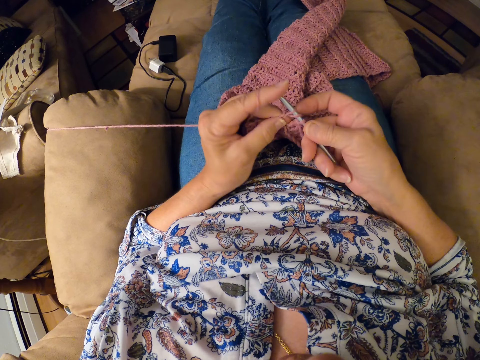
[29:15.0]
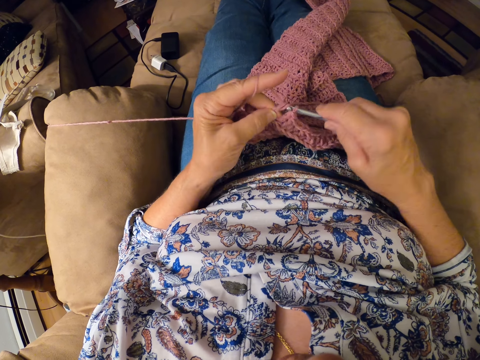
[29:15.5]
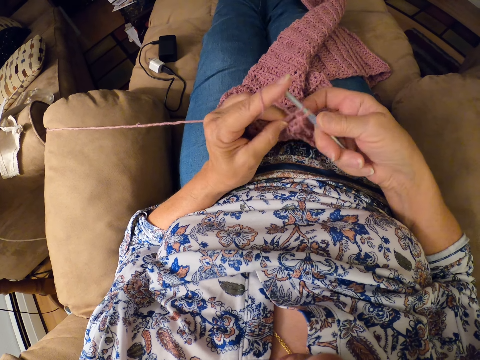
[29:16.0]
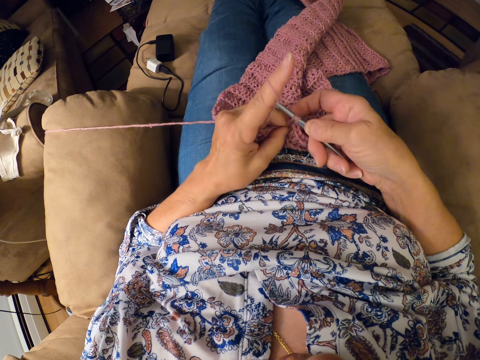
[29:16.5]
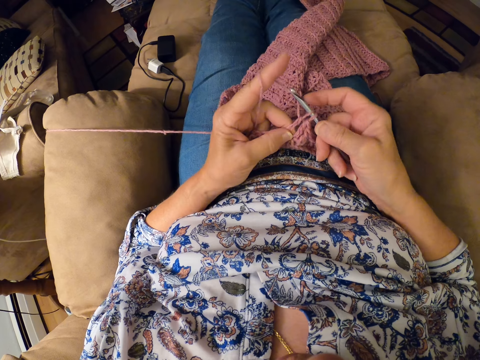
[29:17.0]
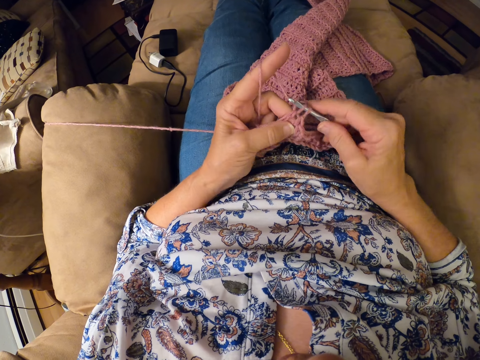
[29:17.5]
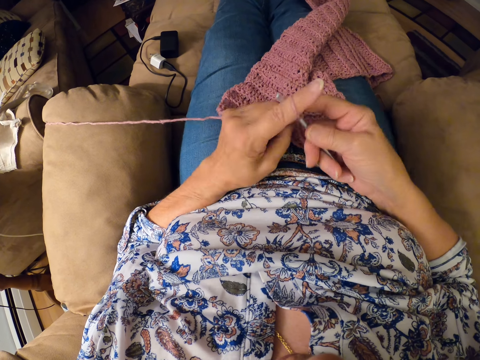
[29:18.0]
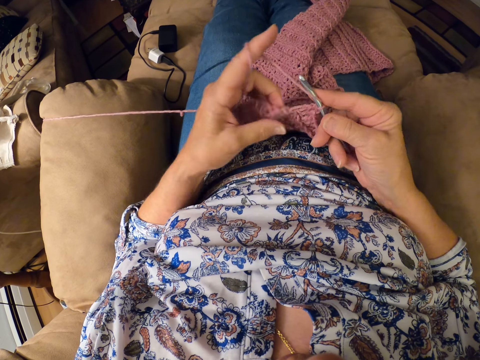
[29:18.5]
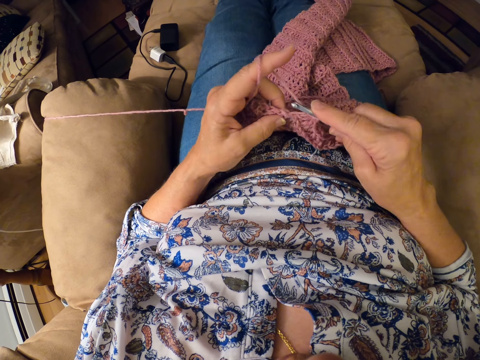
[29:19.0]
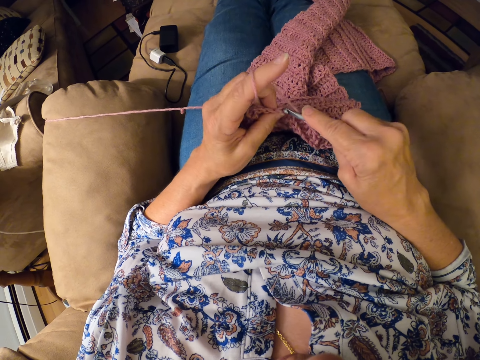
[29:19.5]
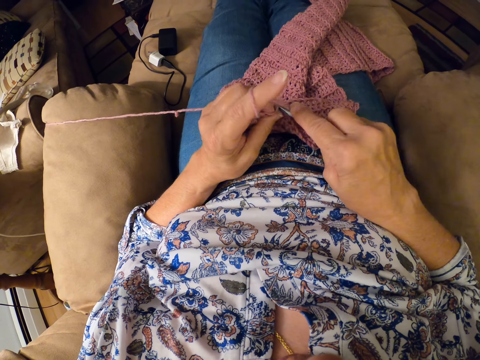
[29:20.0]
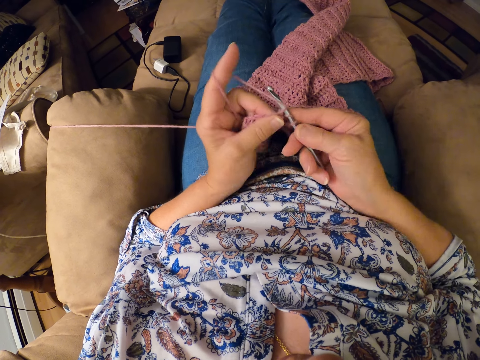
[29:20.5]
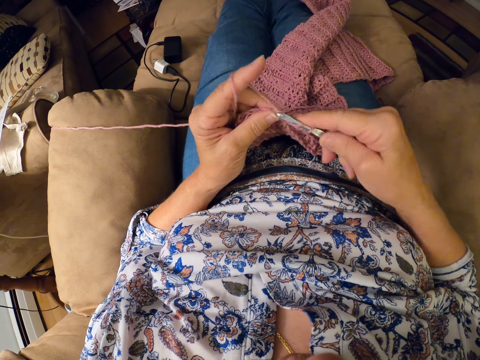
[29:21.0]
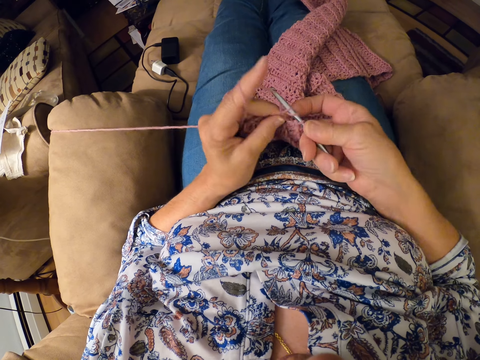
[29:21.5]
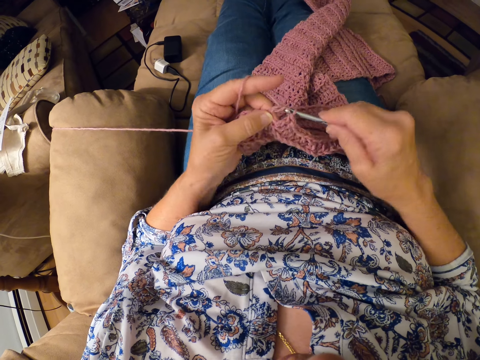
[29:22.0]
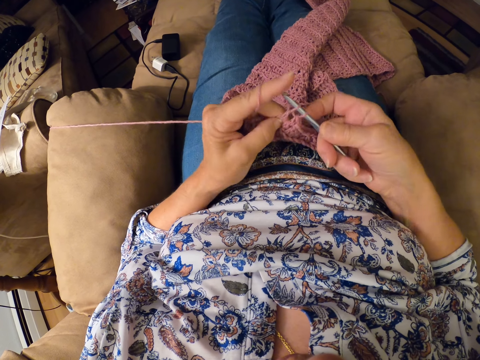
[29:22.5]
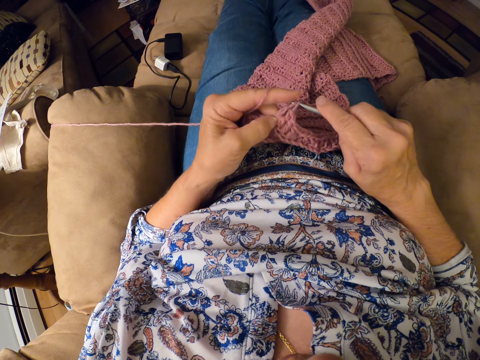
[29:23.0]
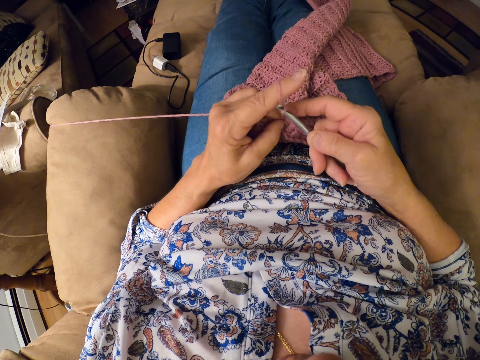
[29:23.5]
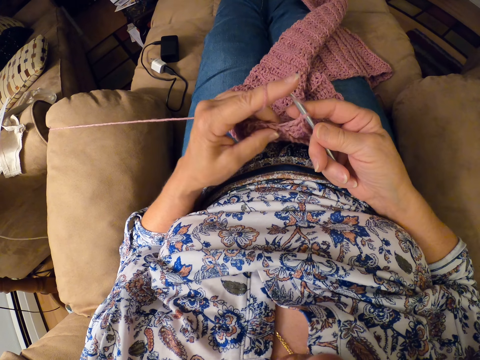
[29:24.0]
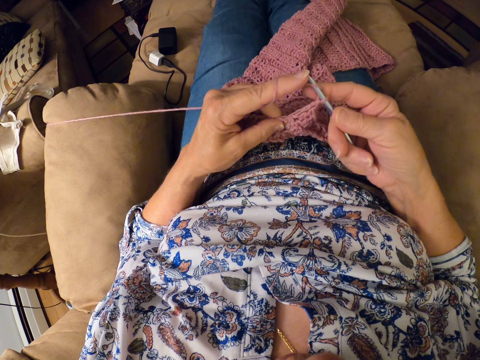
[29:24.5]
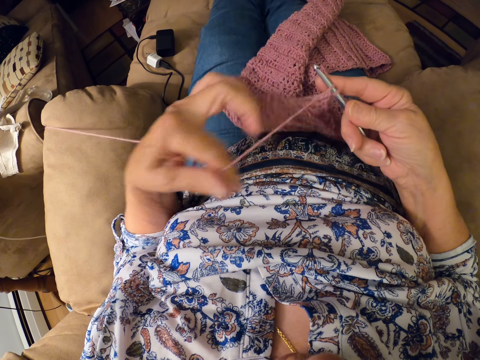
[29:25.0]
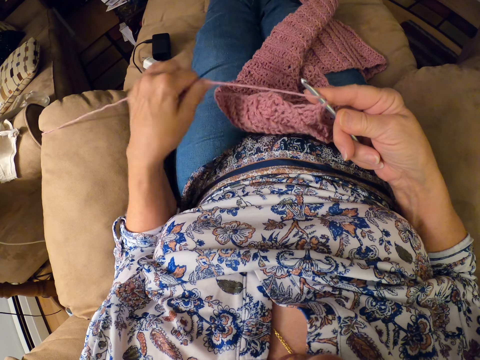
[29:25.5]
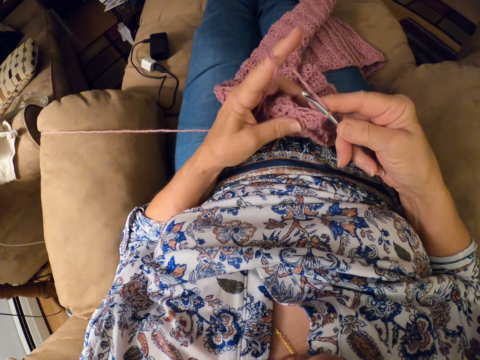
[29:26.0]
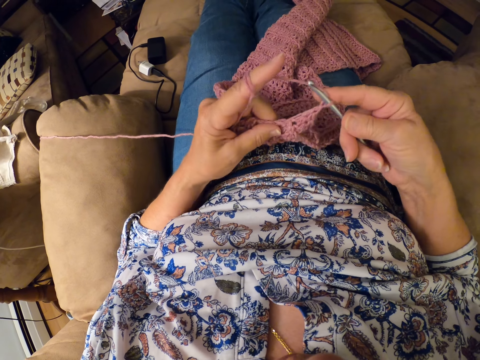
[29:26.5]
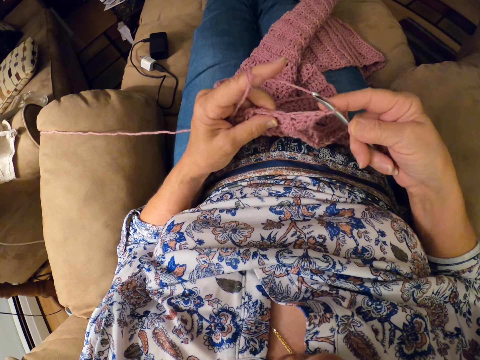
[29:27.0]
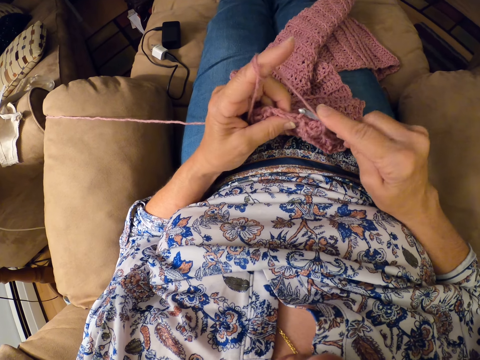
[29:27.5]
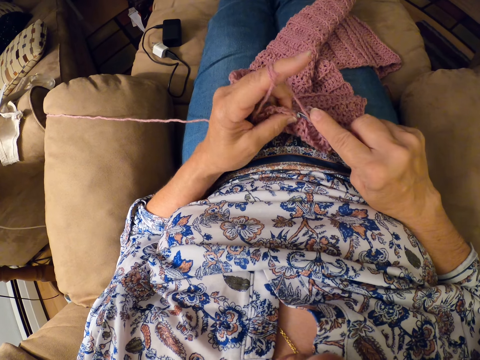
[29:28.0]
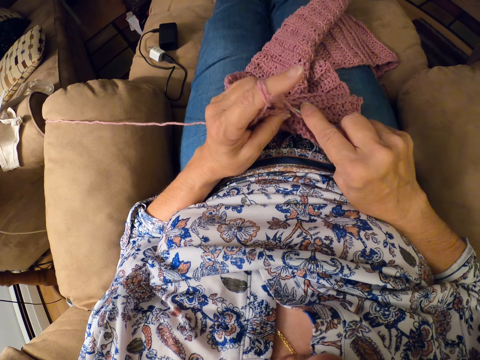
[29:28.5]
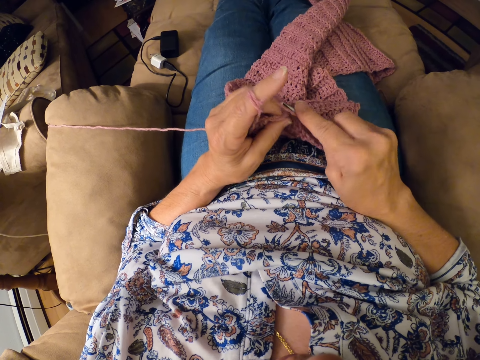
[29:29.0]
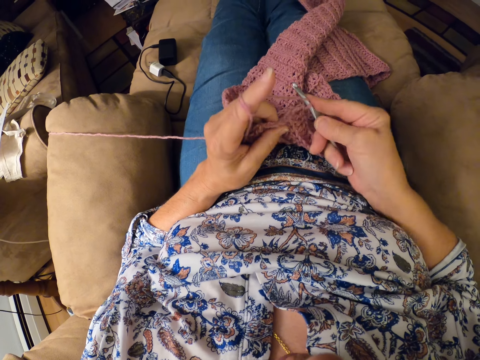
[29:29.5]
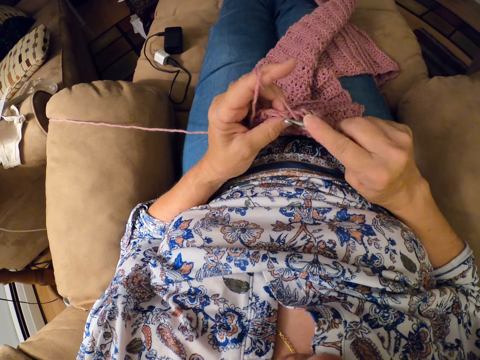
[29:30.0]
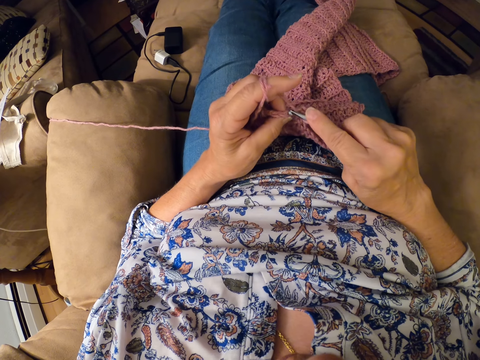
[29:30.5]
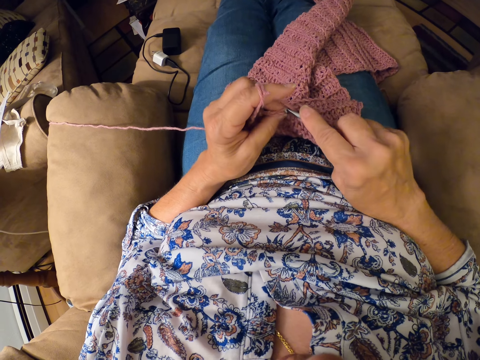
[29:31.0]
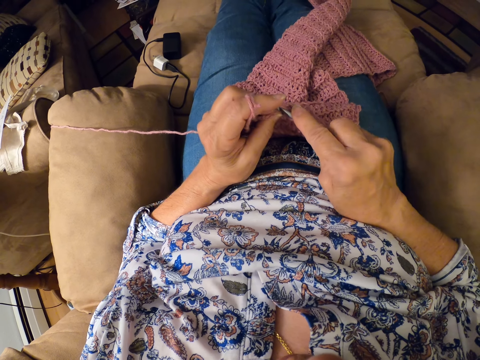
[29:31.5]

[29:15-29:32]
The camera wearer twirls the yarn around her left hand. She continues crocheting the yarn with the crocheting hook.

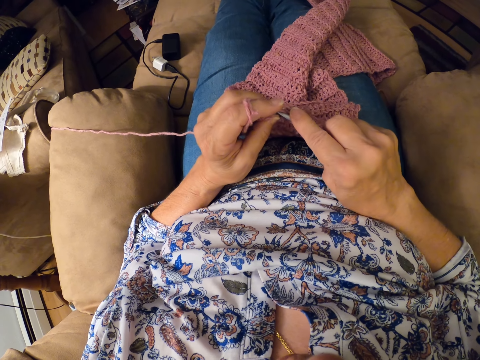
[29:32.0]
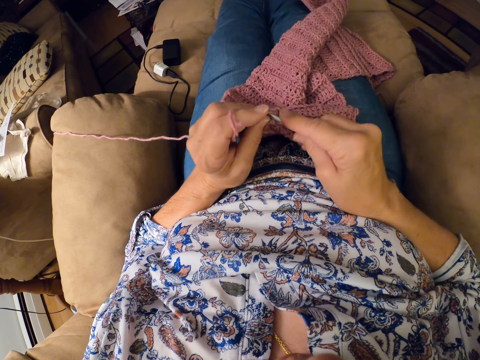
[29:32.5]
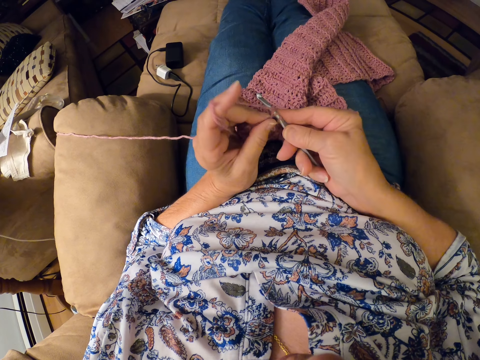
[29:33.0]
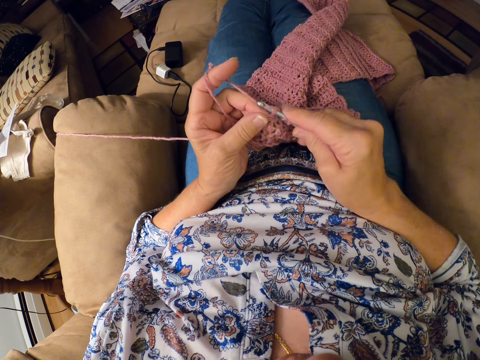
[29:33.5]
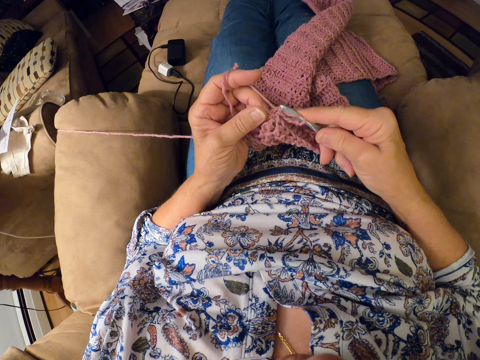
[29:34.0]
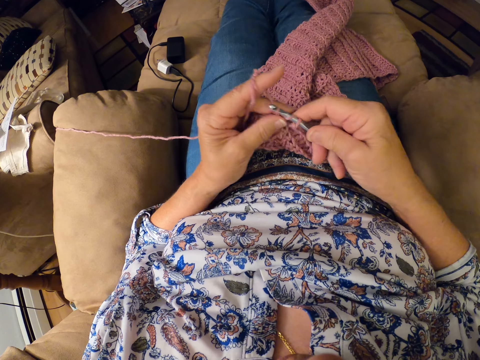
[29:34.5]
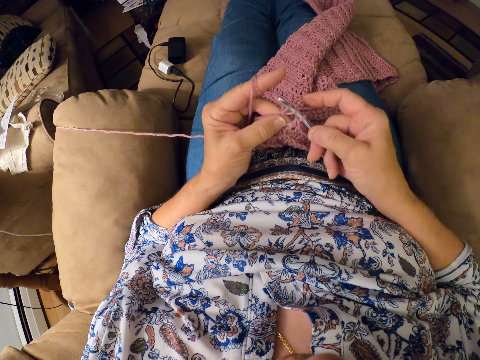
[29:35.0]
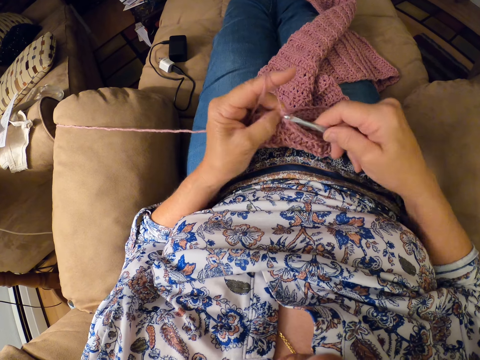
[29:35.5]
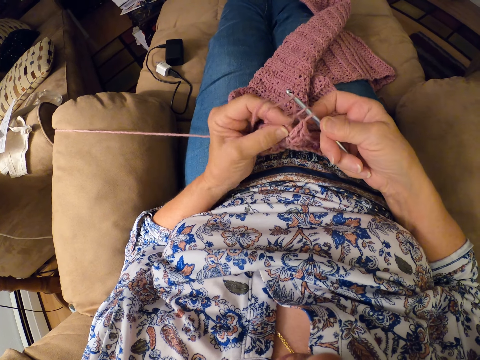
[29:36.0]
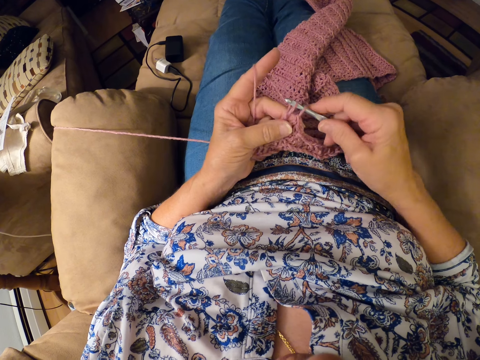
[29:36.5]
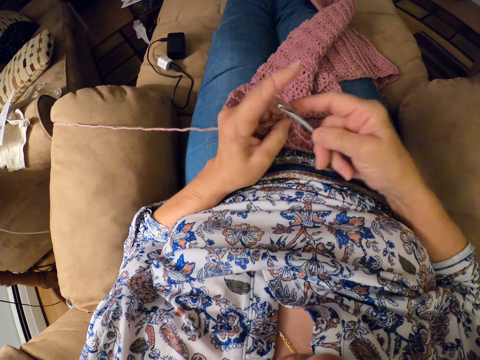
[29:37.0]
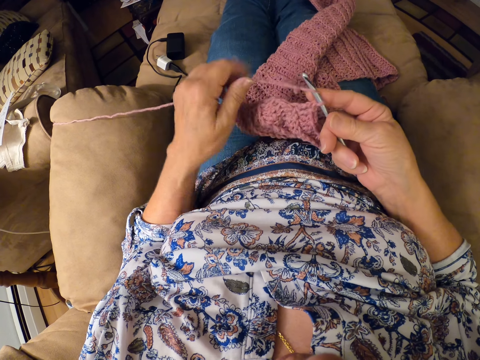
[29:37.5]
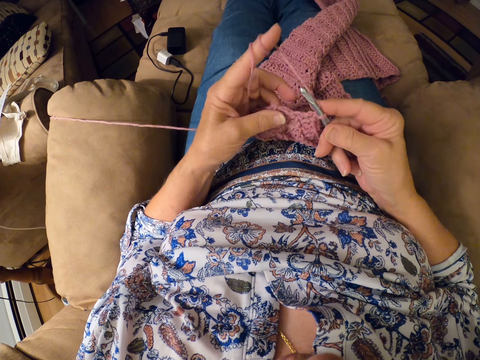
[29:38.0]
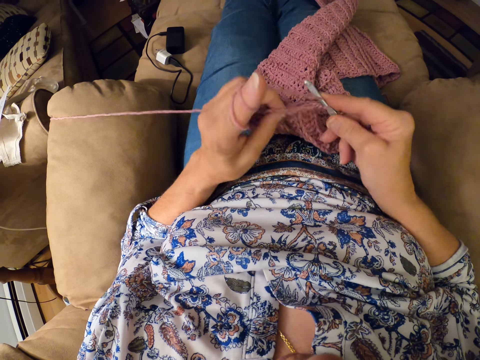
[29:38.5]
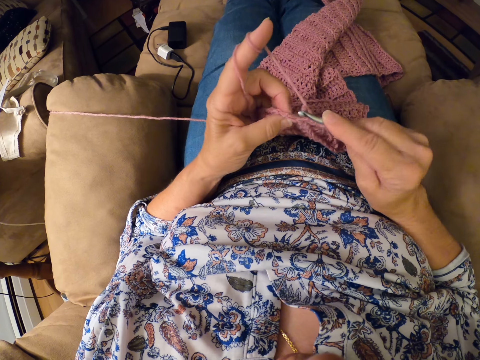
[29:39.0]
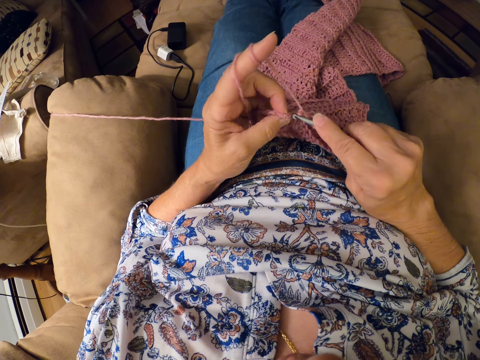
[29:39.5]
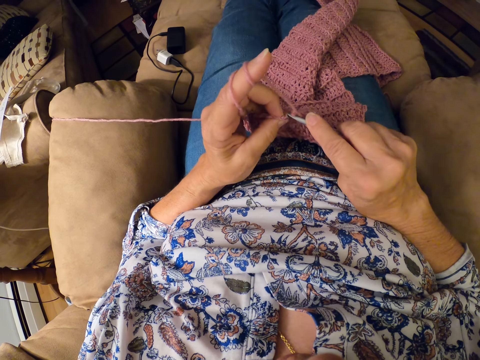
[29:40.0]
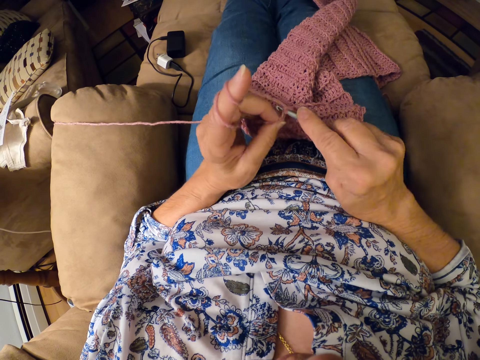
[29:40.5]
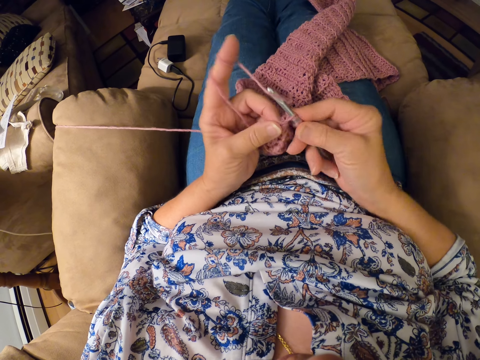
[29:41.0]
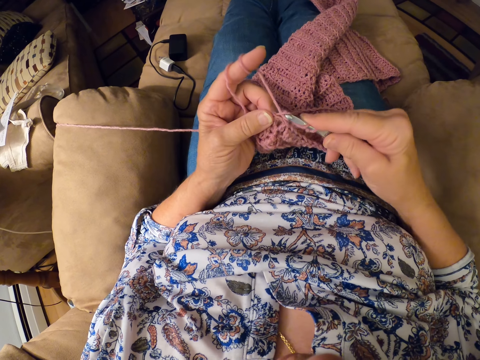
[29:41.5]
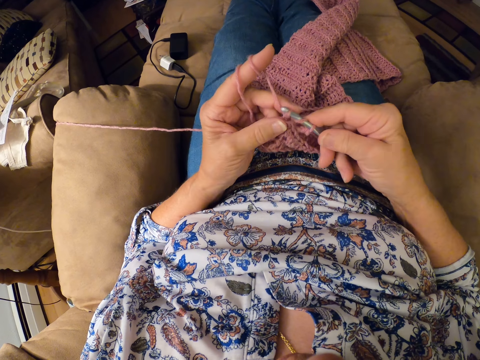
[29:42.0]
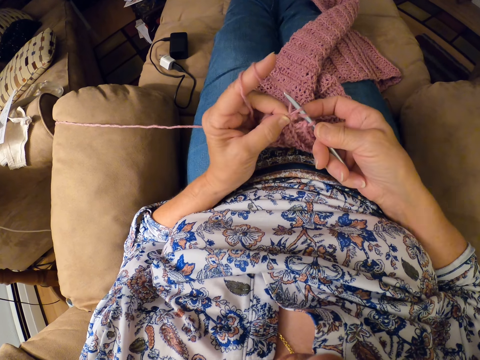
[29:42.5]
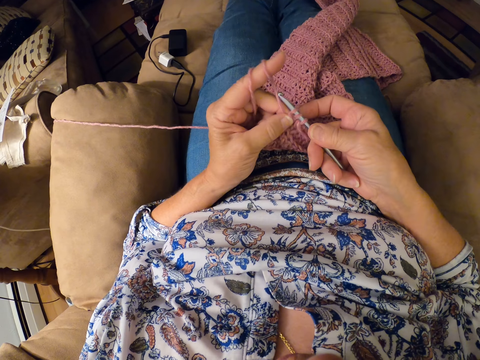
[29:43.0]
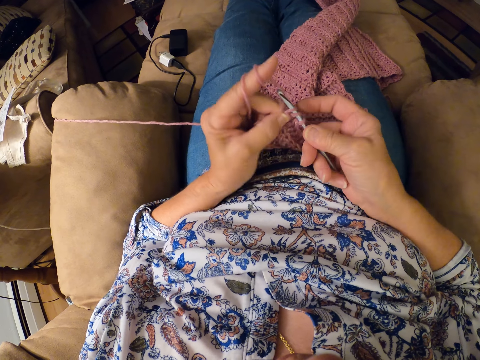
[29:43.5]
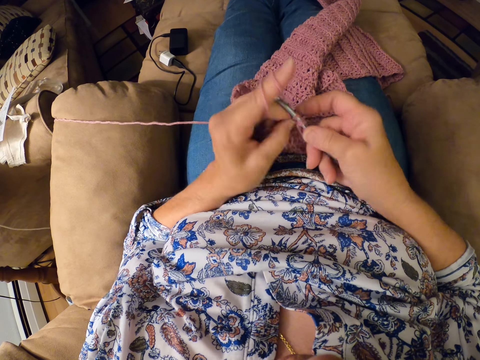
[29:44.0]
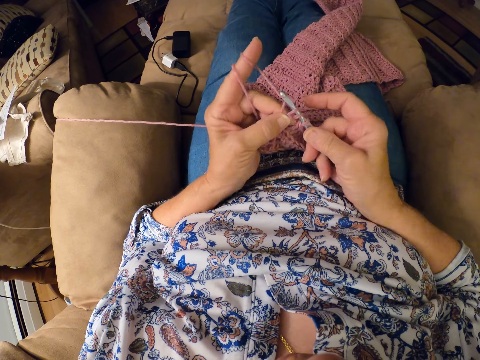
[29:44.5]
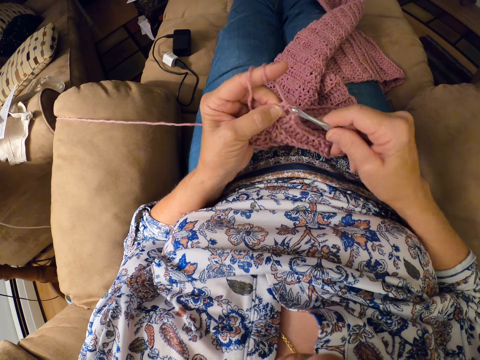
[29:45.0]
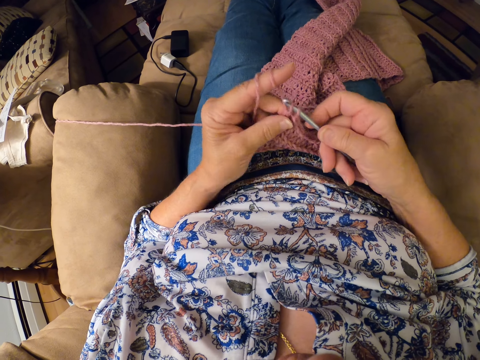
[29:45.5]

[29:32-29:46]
The camera wearer twirls the yarn around her left hand. She continues crocheting the yarn with the crocheting hook.
